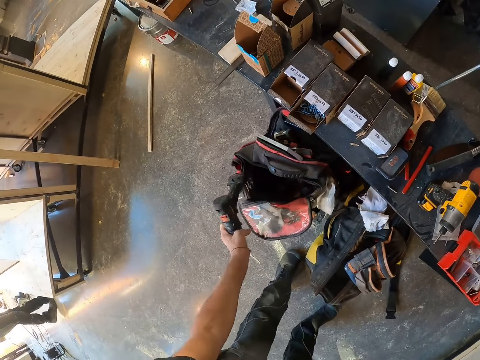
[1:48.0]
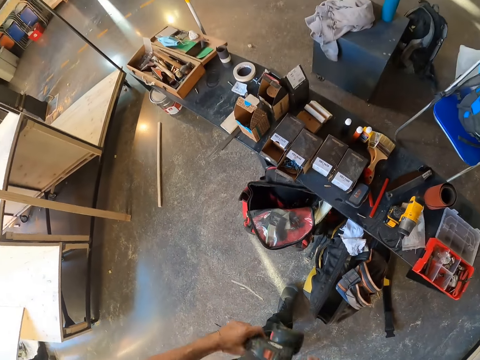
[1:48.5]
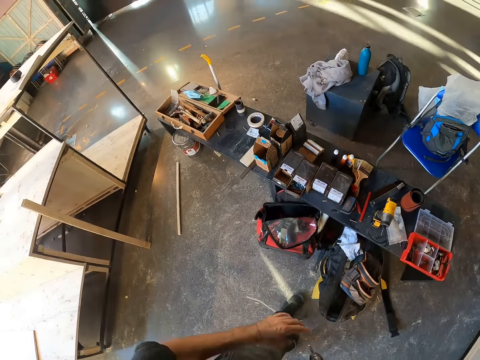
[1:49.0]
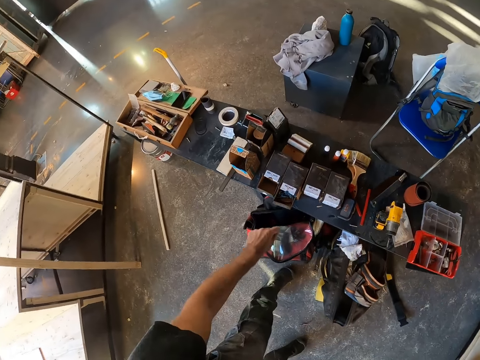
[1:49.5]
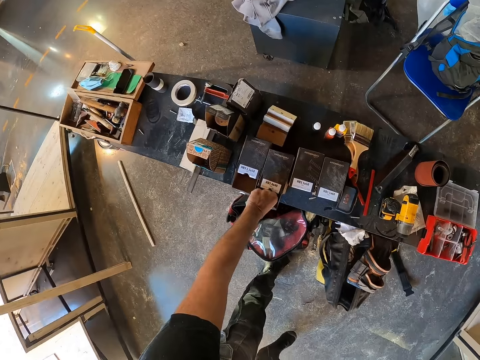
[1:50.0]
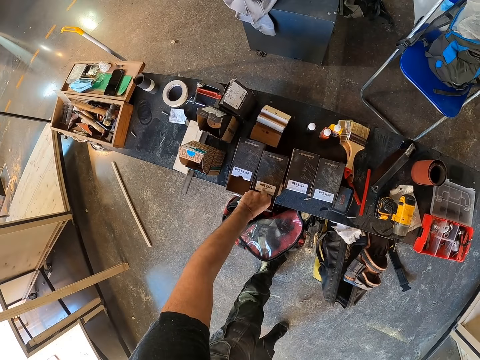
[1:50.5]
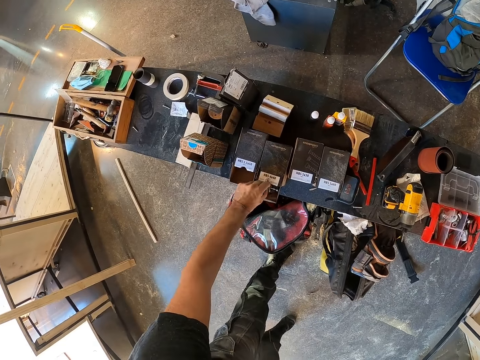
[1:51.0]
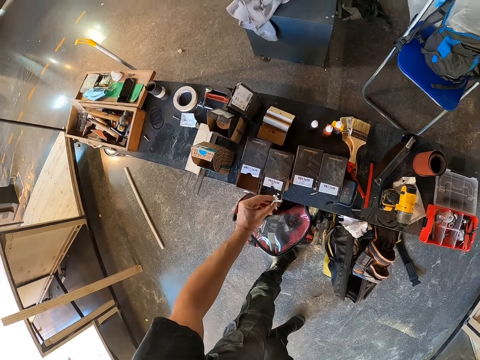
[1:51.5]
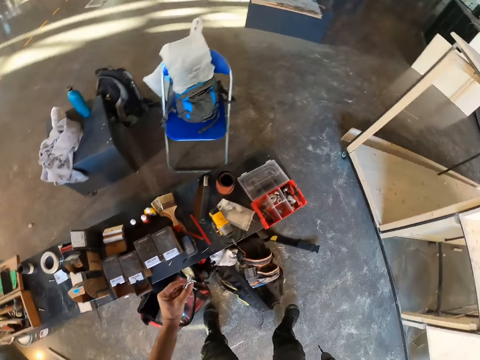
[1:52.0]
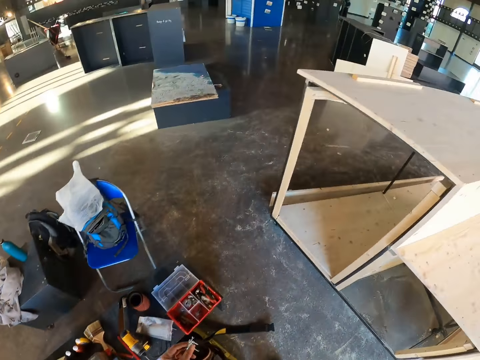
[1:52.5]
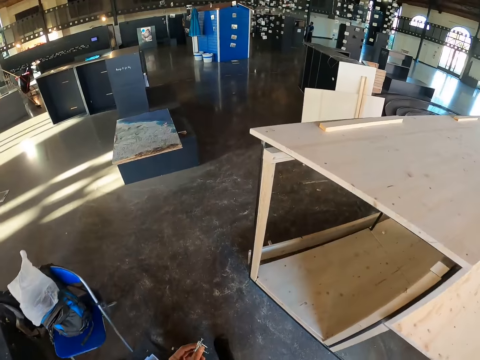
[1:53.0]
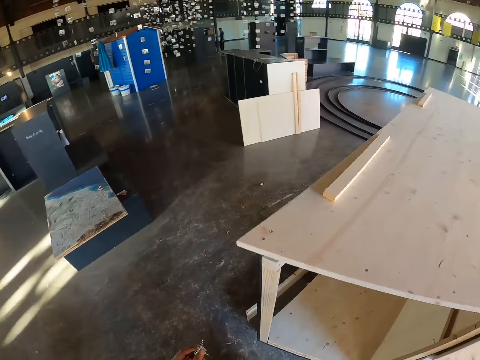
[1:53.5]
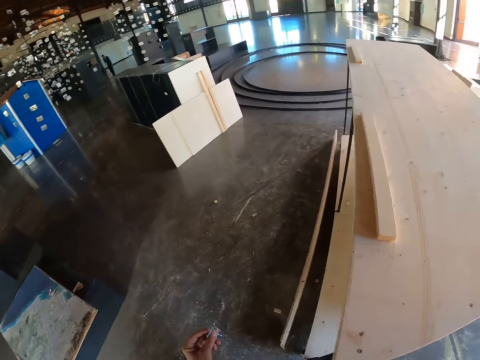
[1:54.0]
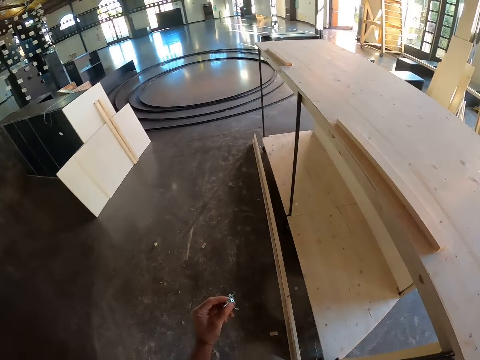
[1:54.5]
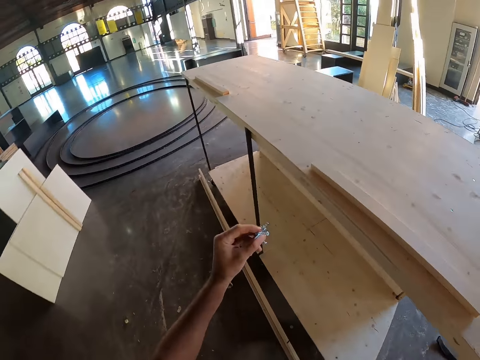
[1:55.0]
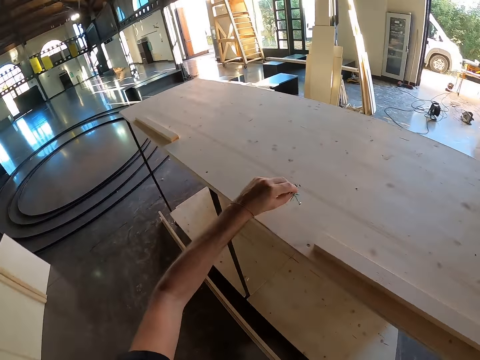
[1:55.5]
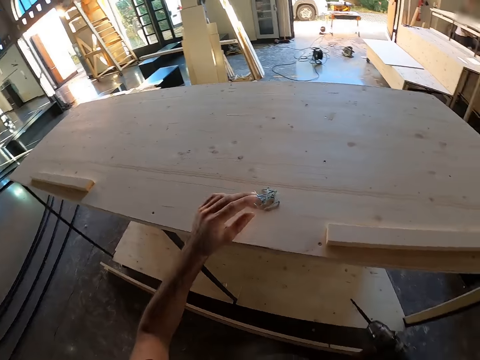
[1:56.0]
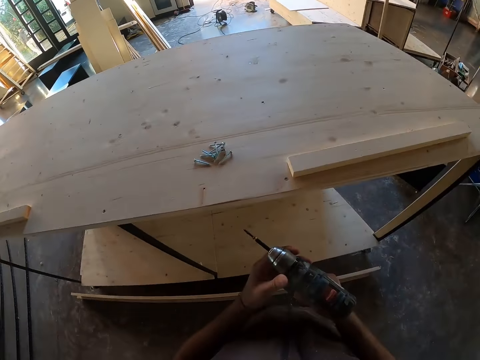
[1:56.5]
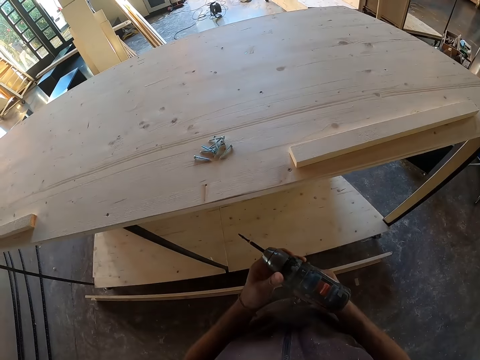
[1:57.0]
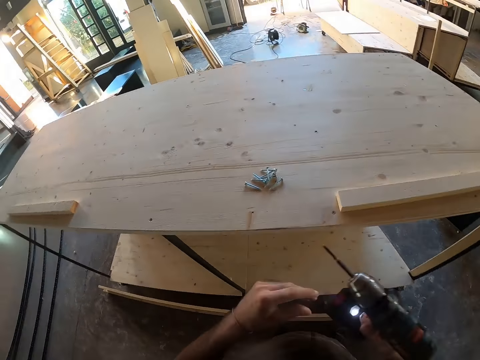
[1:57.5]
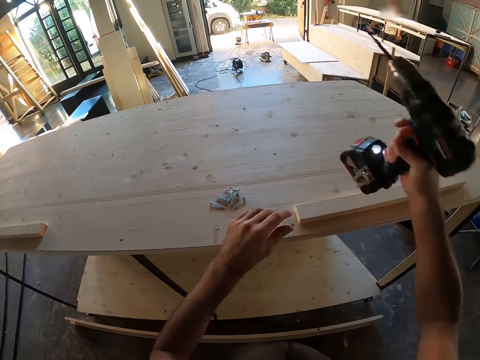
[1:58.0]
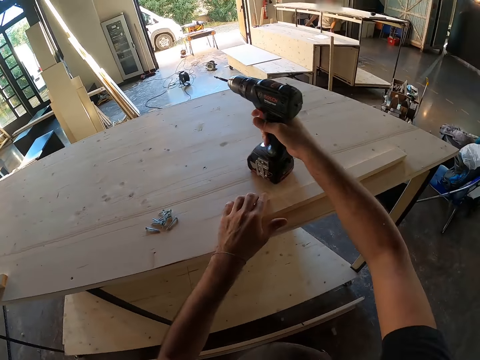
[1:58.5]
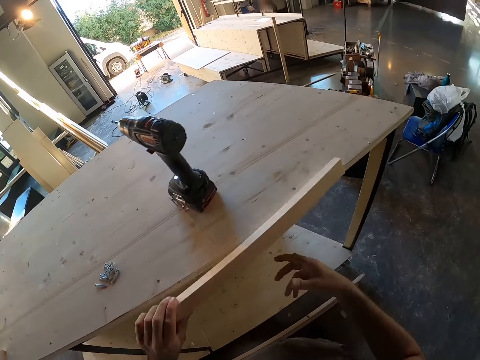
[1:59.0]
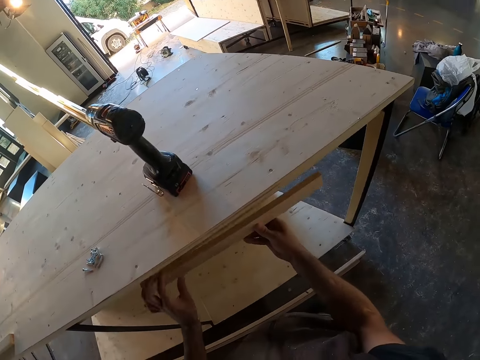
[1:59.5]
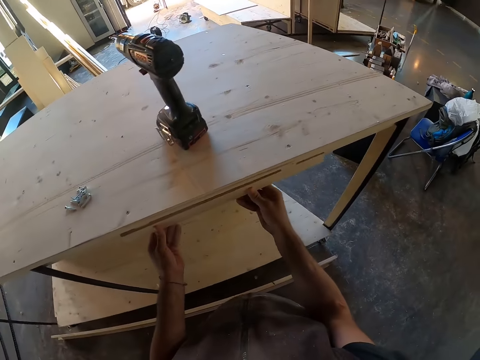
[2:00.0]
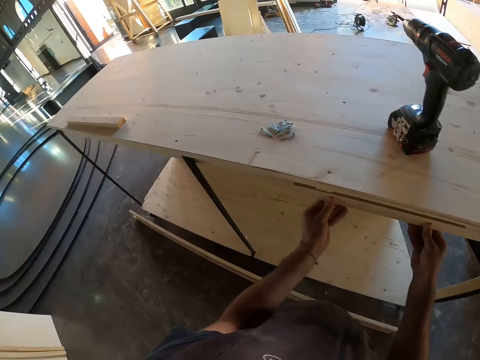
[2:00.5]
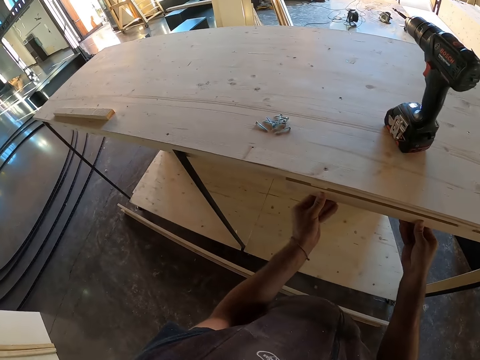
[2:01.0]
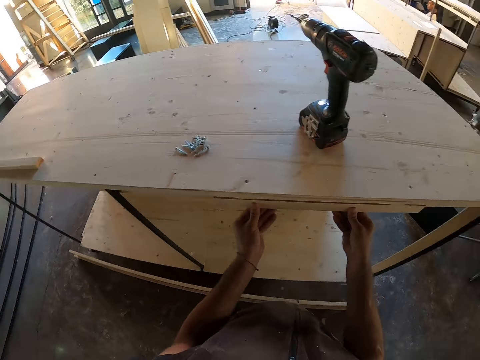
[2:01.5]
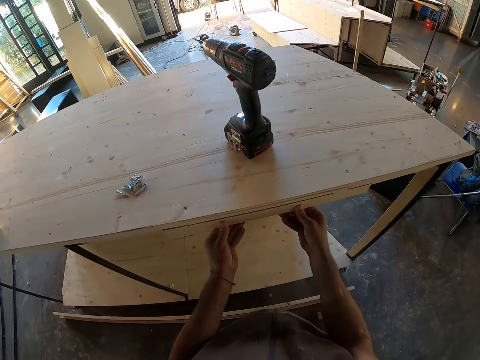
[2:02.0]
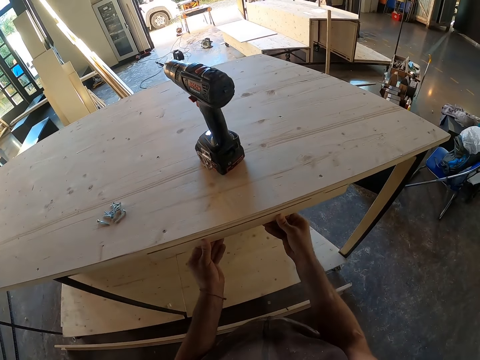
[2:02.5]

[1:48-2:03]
The camera wearer grabs screws or nails from a box. He carries the nails from a table to the wooden steps with his left hand. He drops the nails on the cabinet with his left hand. He adjusts the drill. He keeps the drill on the cabinet with his right hand. He carries wood with his left hand. He aligns the piece of wood on the wooden step. He puts the wood underneath the cabinet.

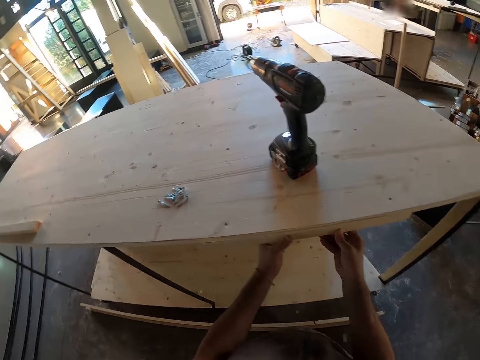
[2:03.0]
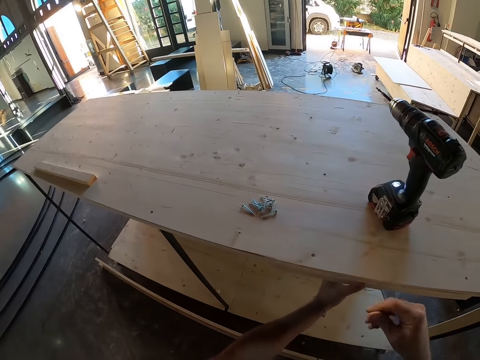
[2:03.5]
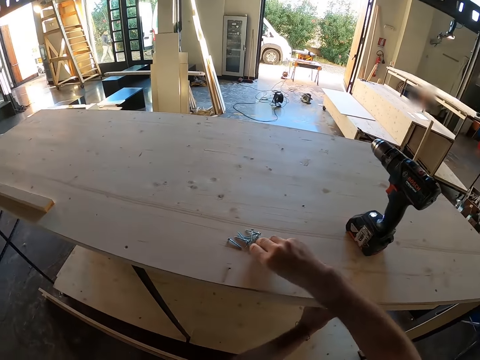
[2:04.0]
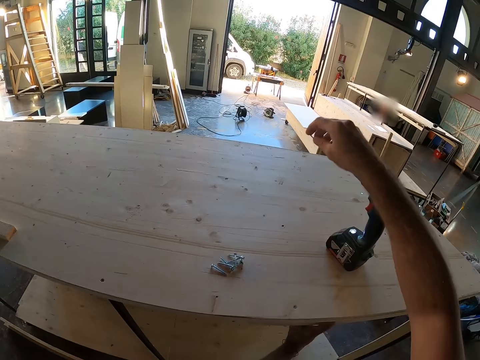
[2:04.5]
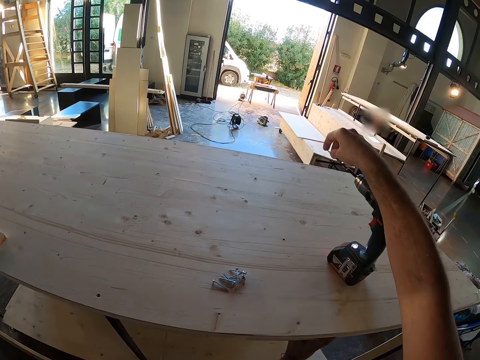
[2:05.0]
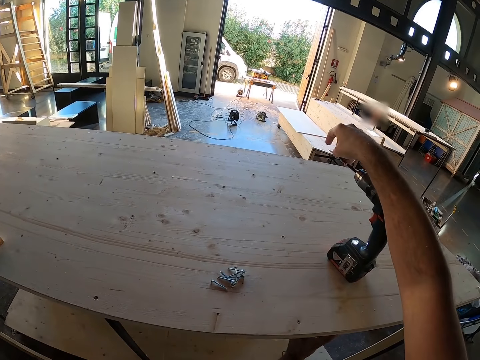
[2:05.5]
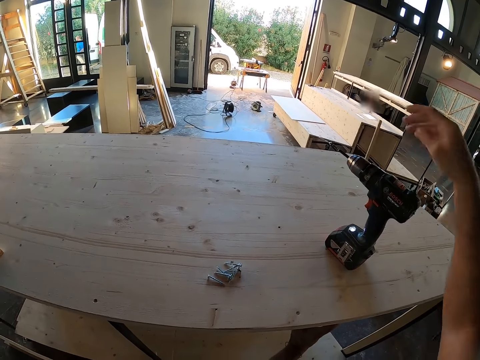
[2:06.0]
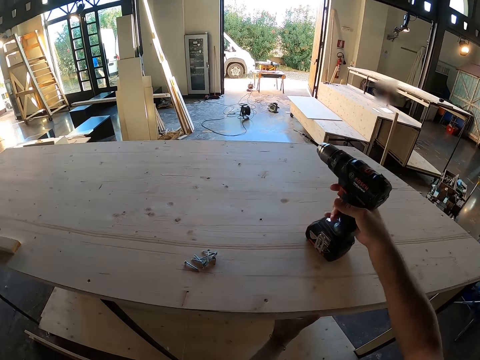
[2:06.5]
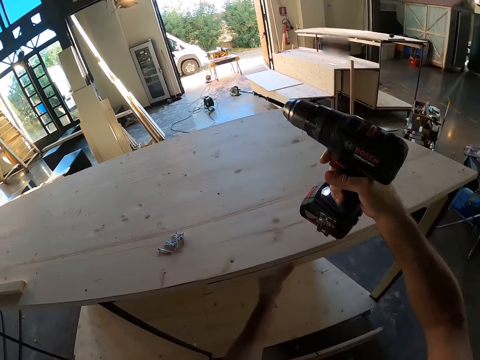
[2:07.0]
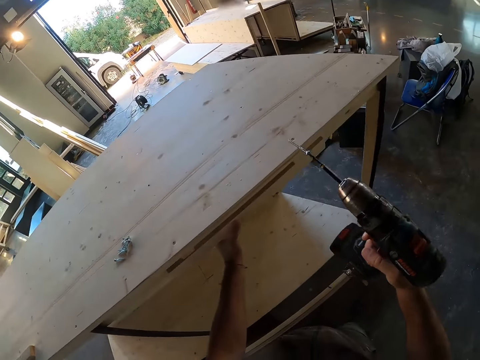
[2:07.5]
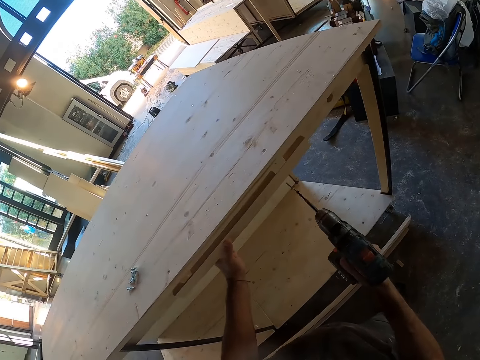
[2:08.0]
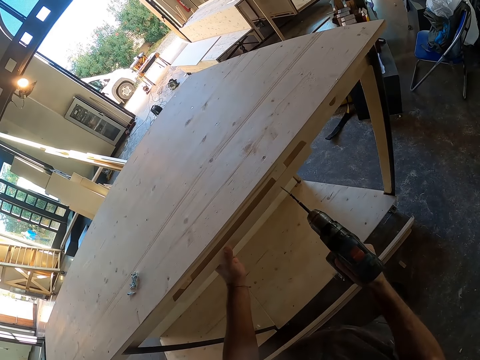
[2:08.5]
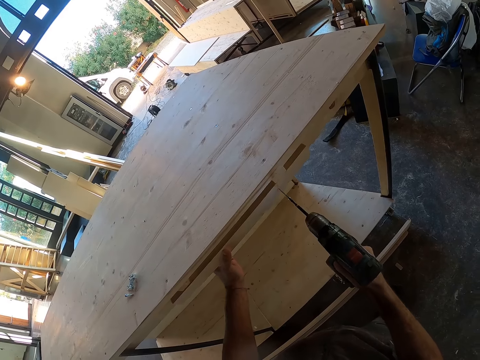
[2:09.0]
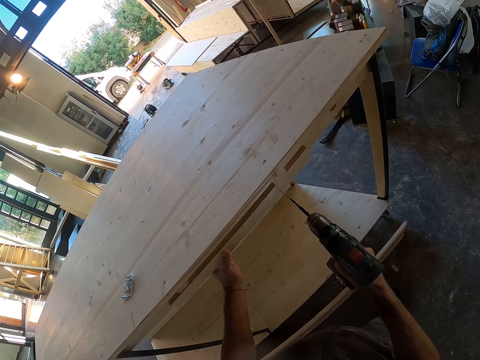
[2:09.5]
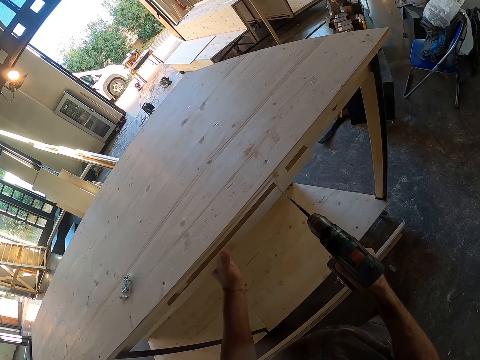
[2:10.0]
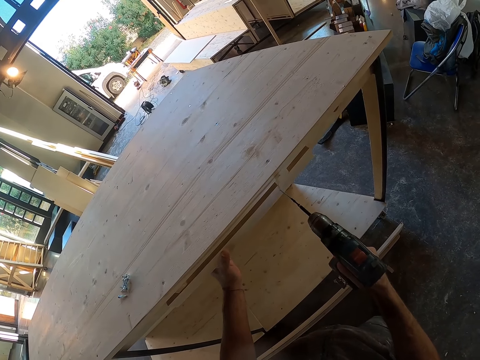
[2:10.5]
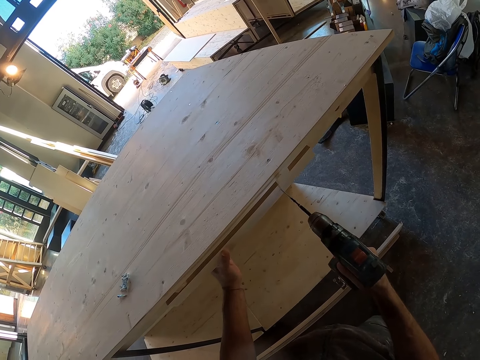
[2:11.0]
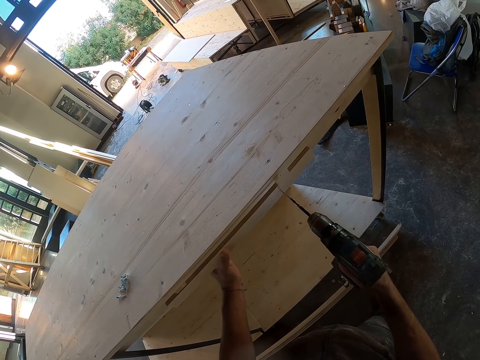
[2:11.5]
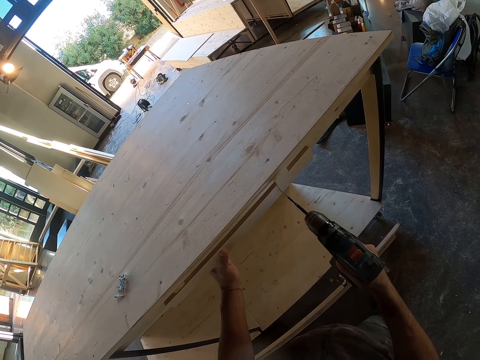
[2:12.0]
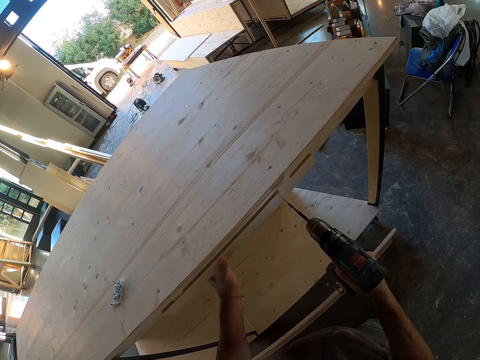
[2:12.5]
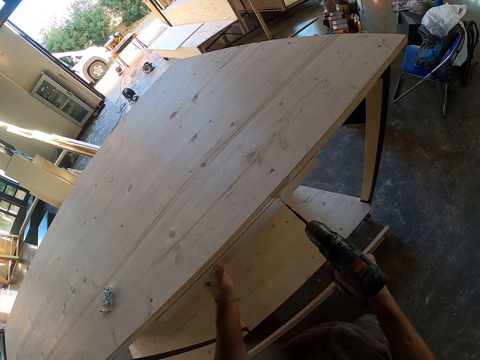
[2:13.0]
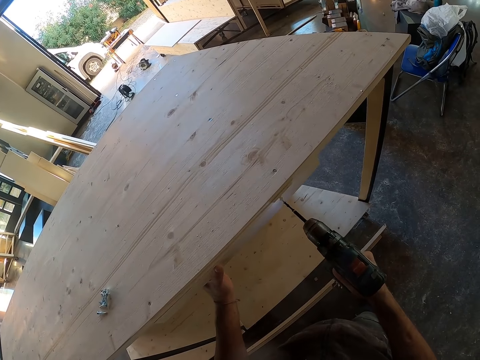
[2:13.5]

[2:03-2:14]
The camera wearer carries a nail with his right hand. He holds a piece of wood in place. He holds the piece of wood in place again. He puts the nail on the drill chuck. He holds the piece of wood in place. He carries a drill from the cabinet with his right hand. He holds the piece of wood in place. He screws in the piece of wood. He uses the drill. He drills the wood.
